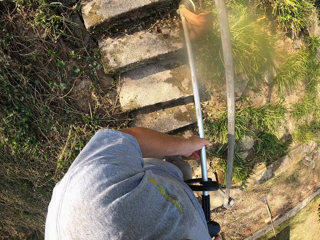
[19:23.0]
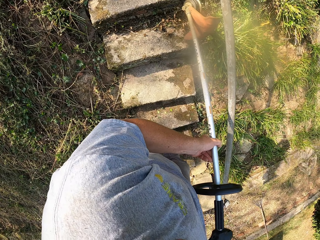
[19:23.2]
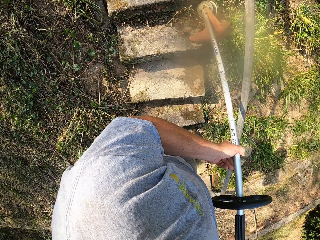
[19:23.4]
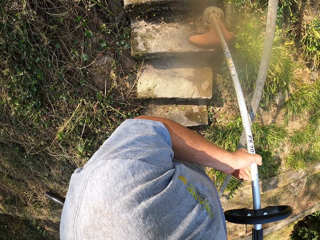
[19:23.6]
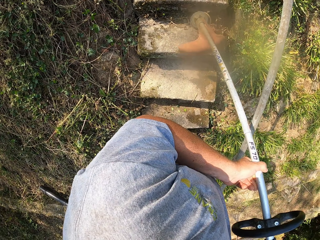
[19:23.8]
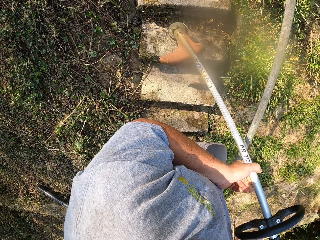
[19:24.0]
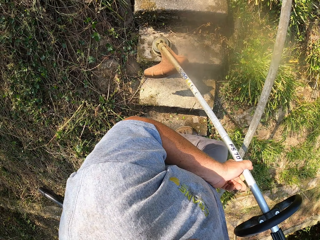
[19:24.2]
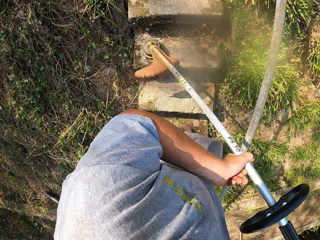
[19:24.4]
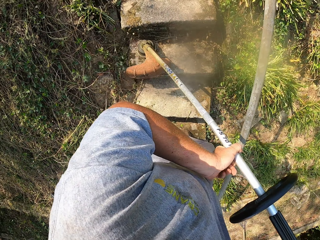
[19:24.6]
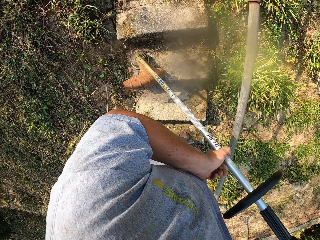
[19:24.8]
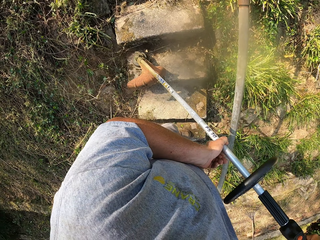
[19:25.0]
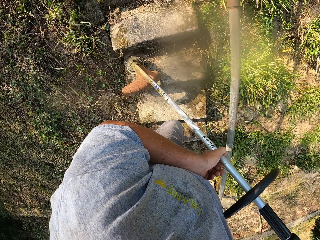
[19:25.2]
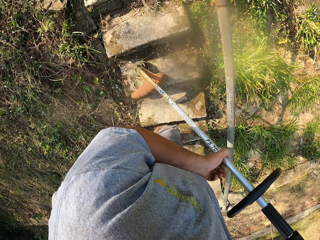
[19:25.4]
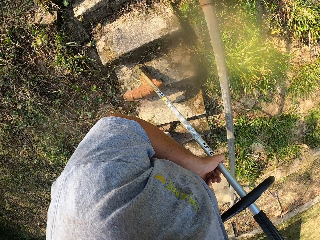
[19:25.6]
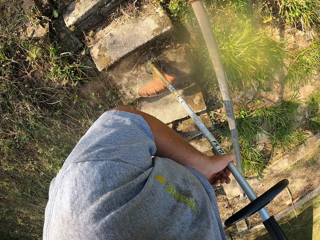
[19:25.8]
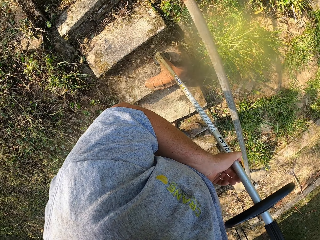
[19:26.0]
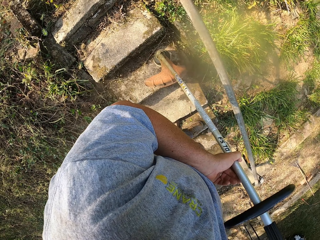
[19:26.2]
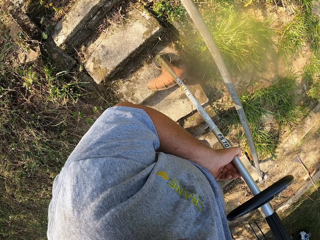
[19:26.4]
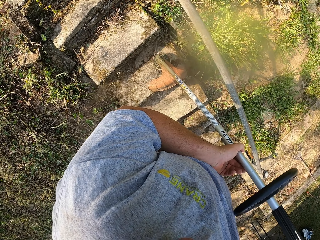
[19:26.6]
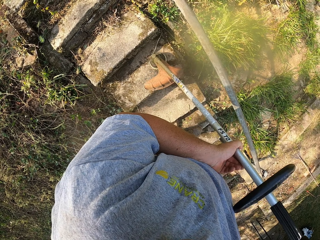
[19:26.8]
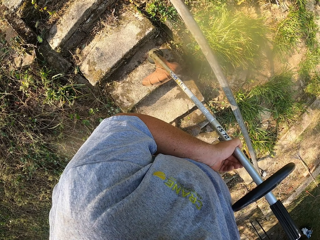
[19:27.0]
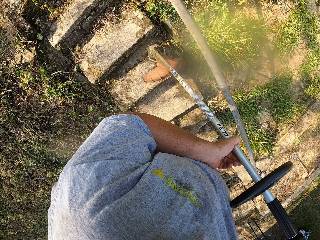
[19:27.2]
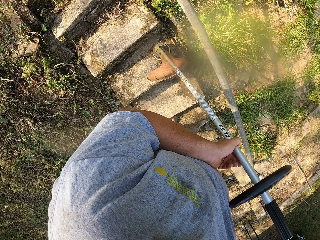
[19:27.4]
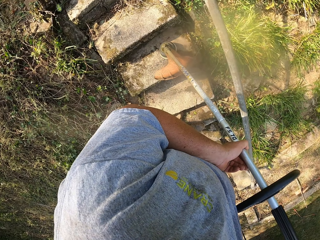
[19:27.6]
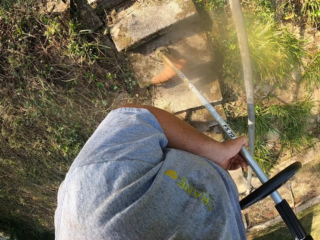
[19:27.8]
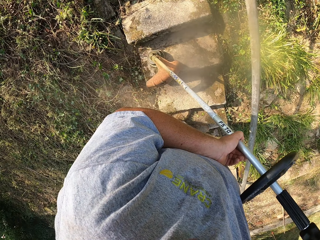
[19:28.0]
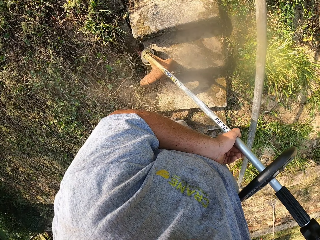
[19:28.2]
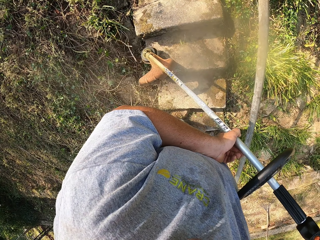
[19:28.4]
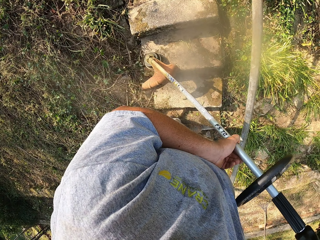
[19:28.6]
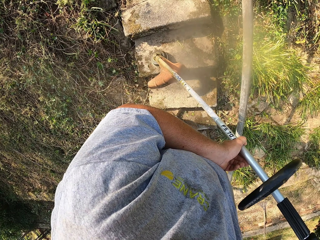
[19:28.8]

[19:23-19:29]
The camera wearer cleans the stairs with a trimmer.

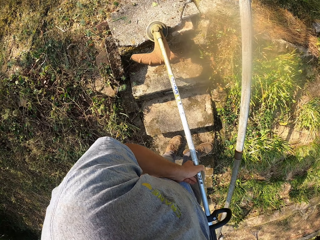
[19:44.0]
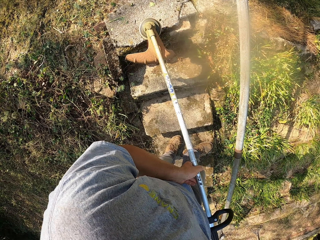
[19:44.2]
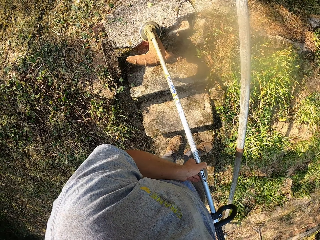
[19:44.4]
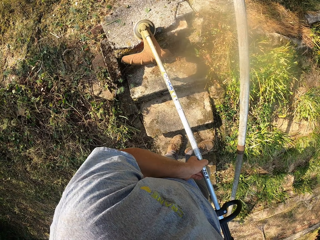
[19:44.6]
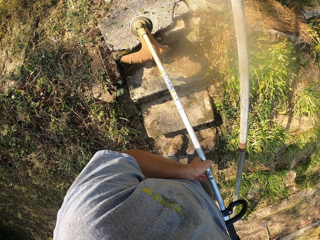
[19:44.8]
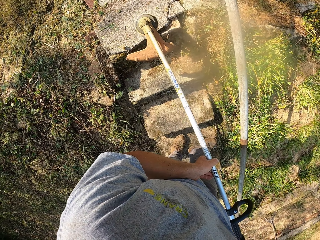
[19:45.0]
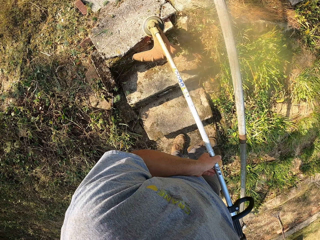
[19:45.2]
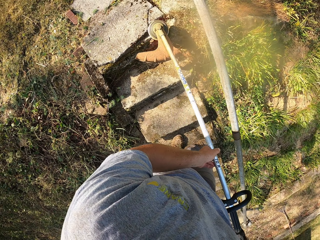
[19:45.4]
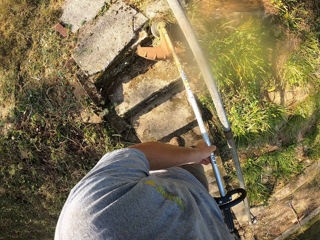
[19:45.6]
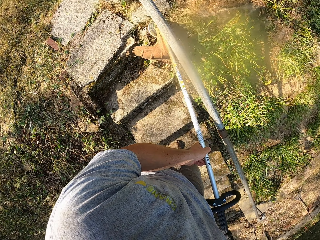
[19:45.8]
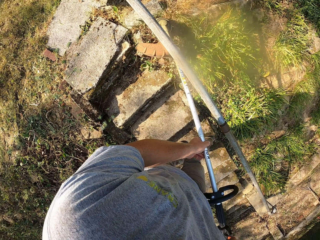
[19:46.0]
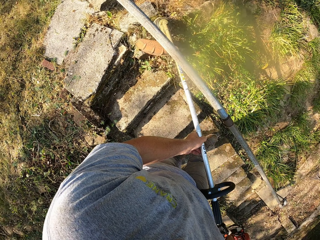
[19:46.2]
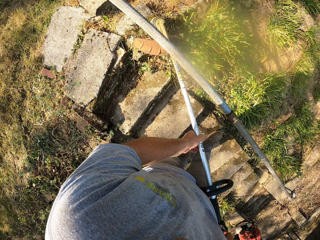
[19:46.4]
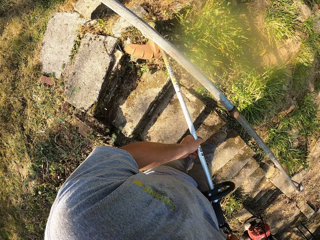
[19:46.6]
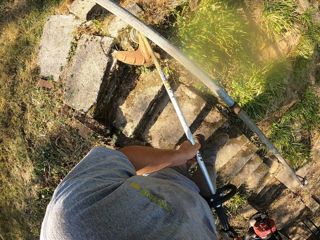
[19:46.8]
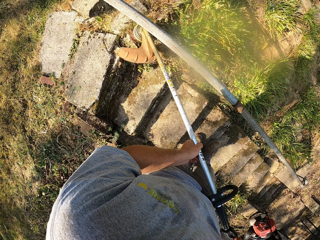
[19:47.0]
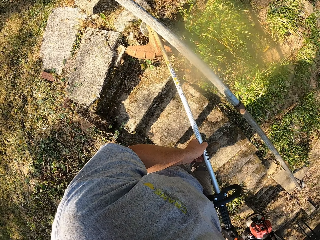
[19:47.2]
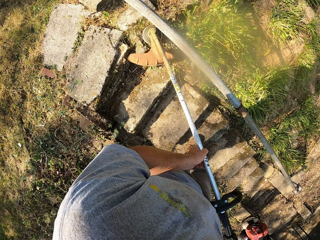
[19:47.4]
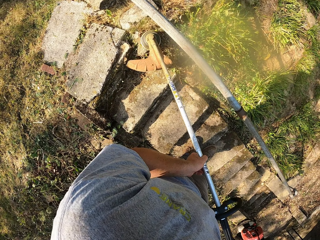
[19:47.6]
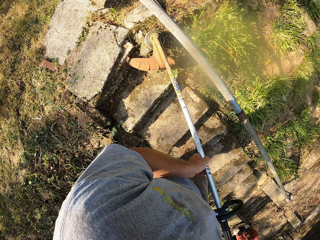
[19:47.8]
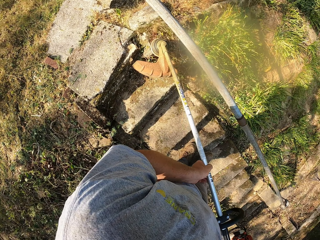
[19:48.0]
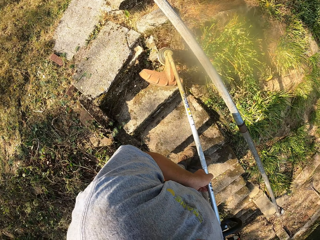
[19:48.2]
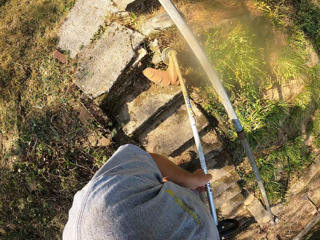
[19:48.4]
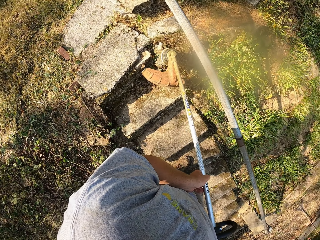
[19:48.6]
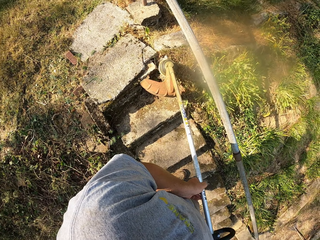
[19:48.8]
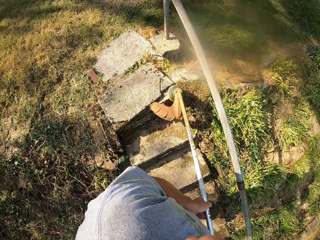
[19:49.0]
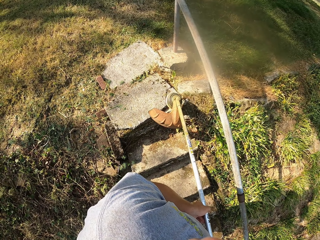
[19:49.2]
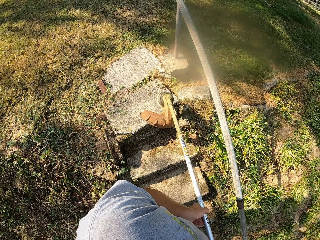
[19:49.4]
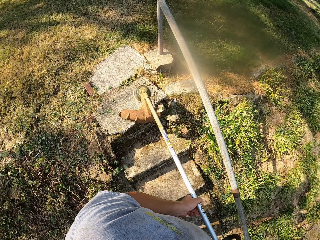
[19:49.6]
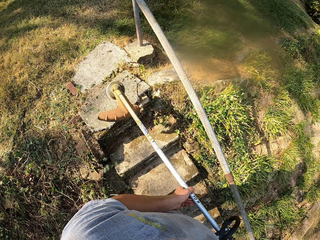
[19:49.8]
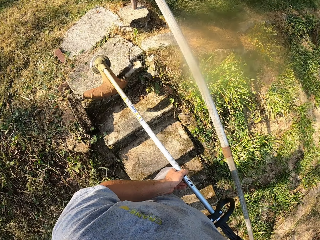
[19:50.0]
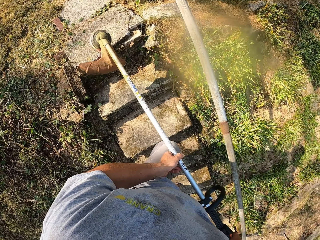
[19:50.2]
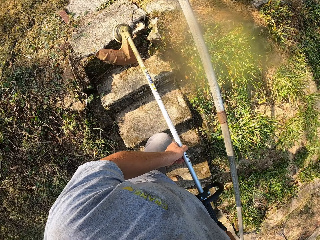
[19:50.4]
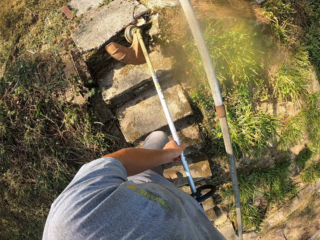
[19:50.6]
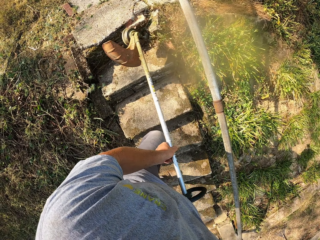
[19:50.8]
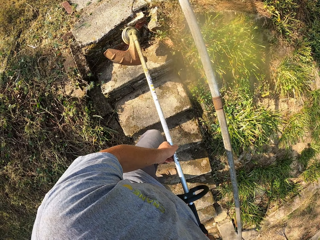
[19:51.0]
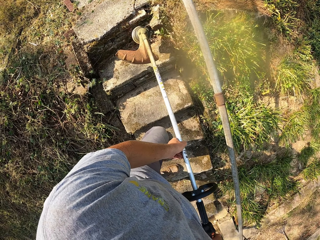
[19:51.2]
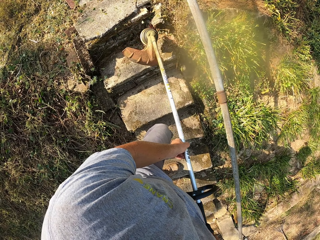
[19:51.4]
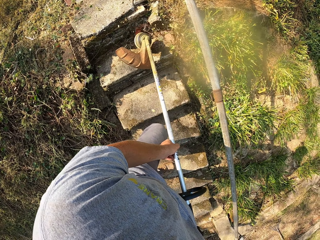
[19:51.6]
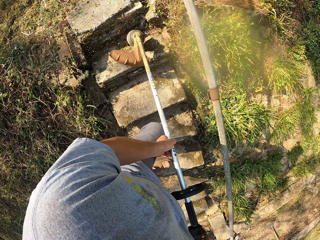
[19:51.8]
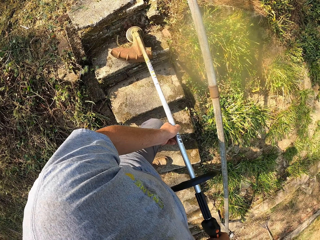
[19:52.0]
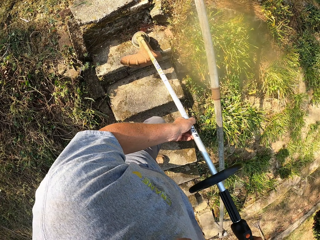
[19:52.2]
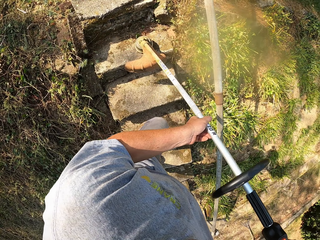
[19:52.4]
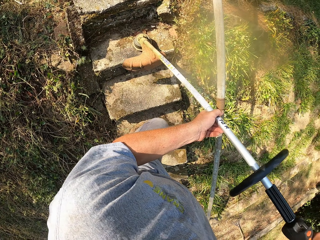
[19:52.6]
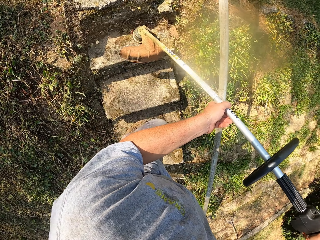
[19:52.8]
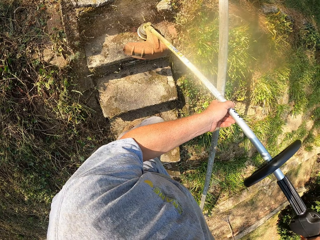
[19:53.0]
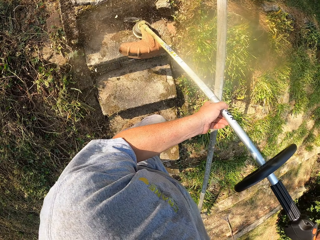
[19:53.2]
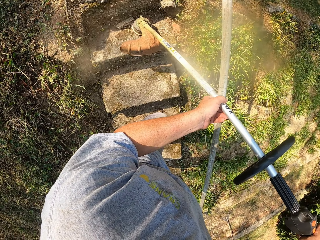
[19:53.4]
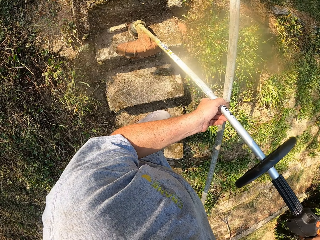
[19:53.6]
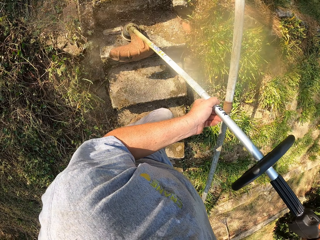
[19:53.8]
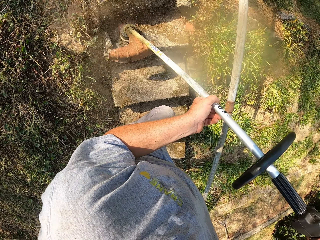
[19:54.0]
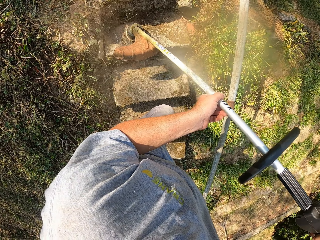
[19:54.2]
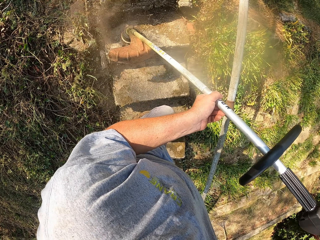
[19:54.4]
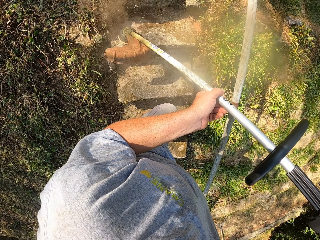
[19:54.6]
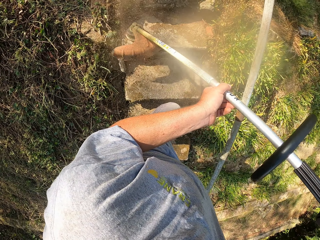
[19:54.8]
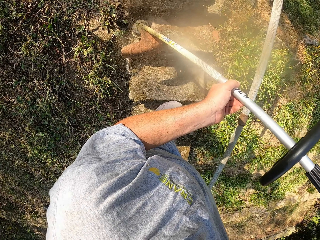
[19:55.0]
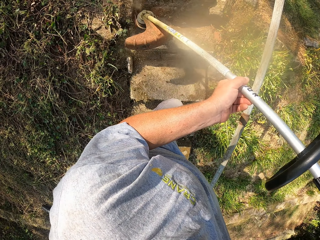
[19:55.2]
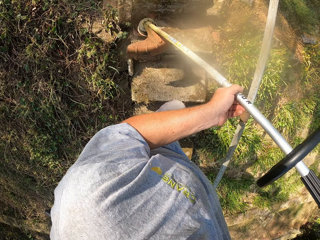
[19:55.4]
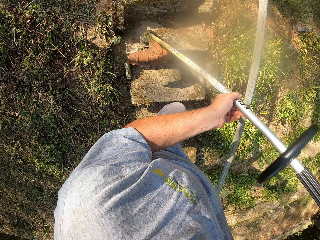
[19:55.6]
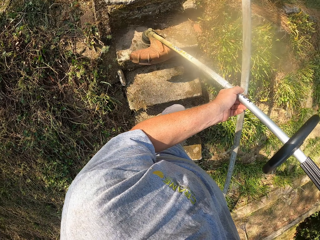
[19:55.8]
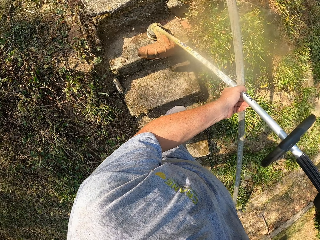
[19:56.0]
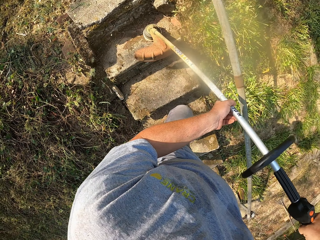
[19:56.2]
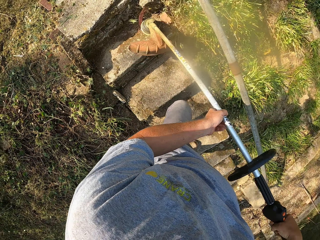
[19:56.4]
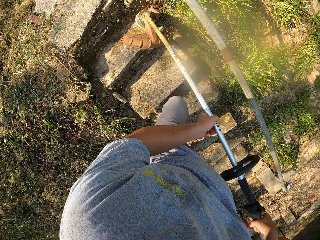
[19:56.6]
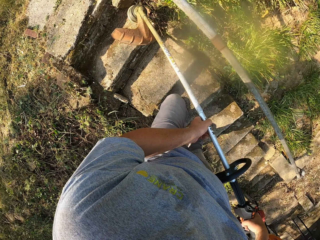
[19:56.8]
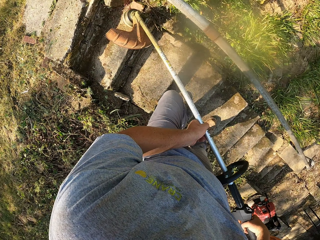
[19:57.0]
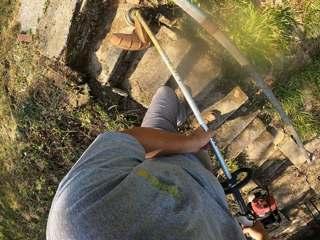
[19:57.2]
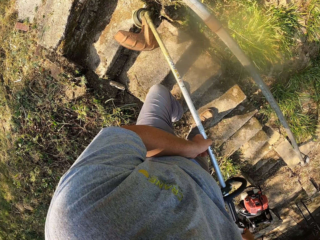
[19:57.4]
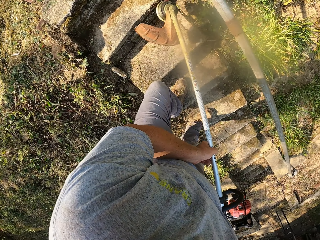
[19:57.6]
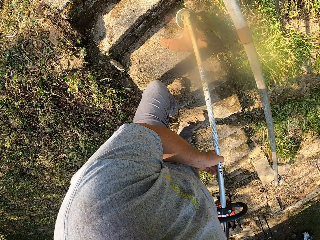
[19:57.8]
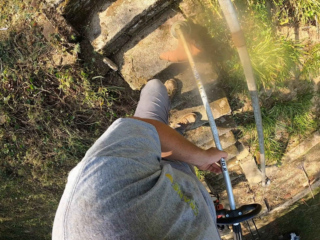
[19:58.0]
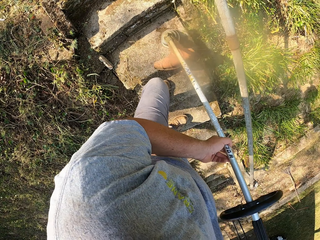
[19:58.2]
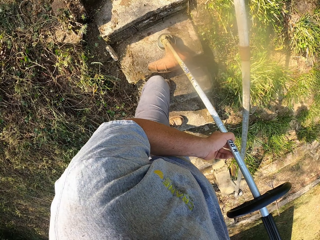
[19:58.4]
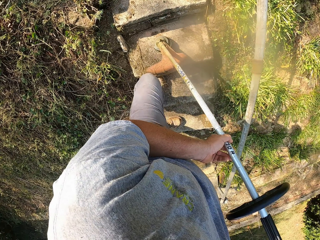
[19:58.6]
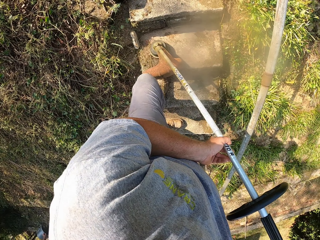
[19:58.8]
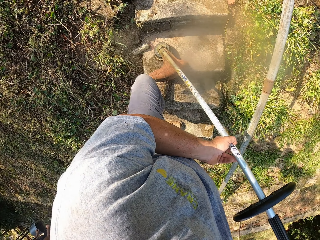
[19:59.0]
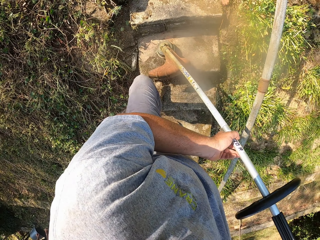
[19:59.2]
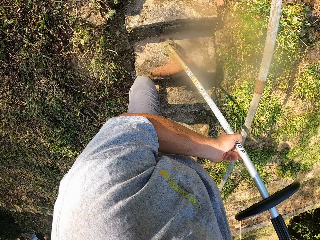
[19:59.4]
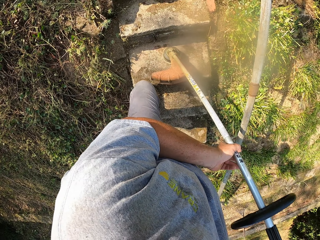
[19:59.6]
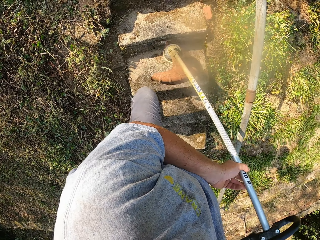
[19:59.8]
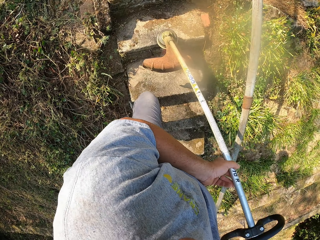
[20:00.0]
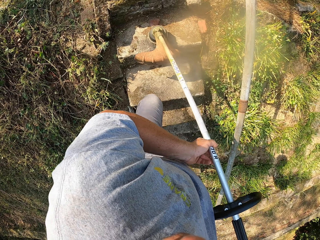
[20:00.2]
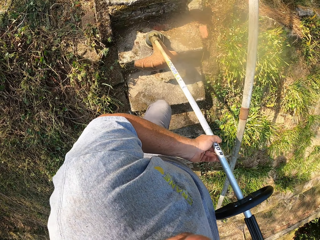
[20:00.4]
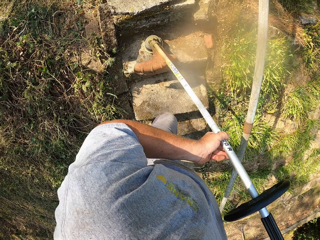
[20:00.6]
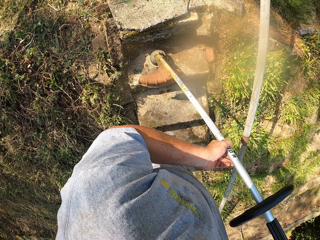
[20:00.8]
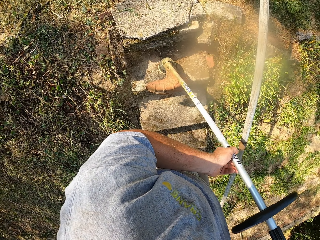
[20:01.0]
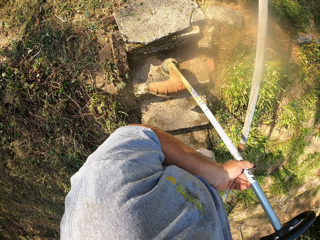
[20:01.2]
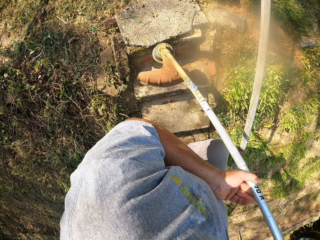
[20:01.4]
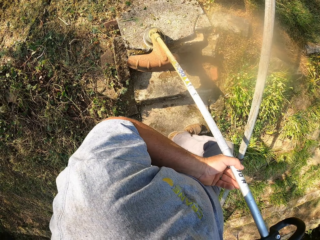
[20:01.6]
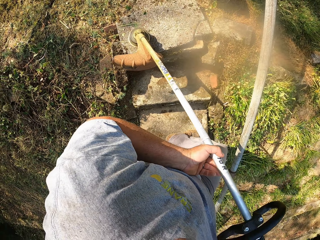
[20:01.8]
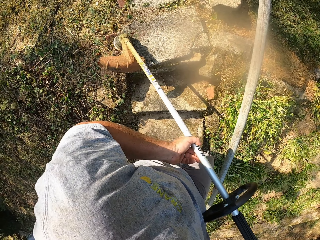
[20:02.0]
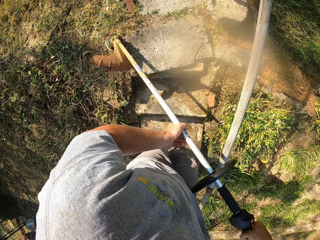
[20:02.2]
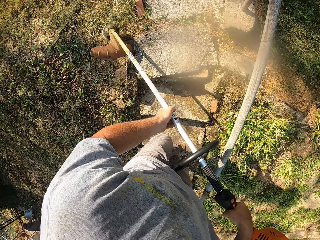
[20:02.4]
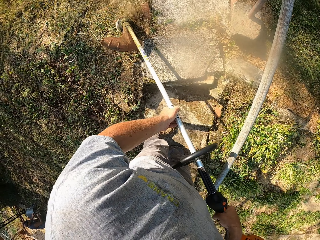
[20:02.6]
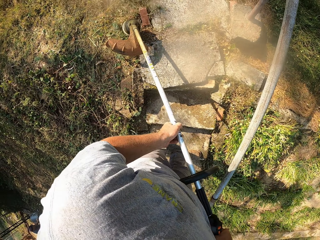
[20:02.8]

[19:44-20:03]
The camera wearer trims the plants with a trimmer. They clean the stairs with the trimmer.
